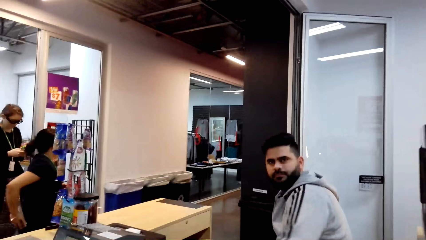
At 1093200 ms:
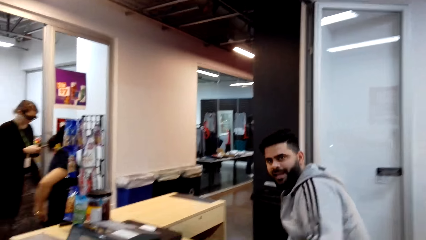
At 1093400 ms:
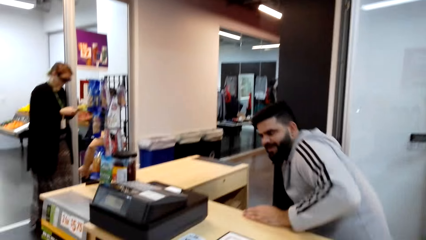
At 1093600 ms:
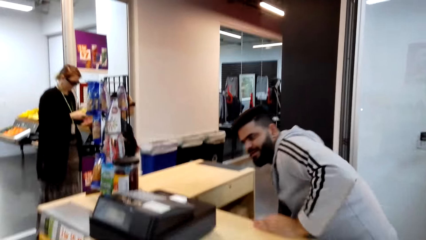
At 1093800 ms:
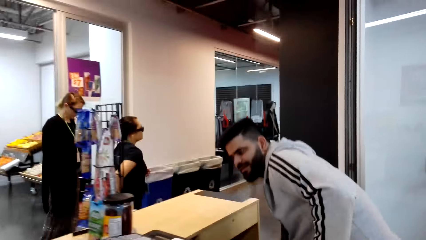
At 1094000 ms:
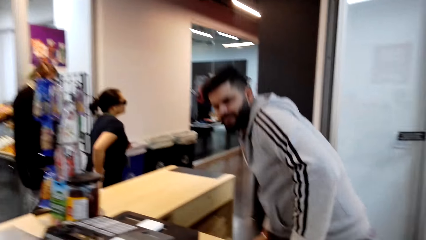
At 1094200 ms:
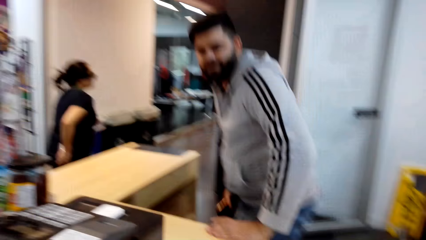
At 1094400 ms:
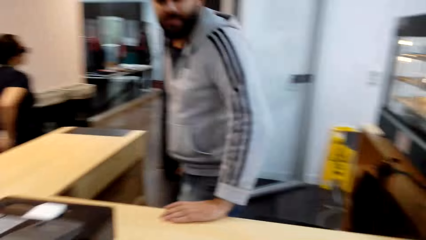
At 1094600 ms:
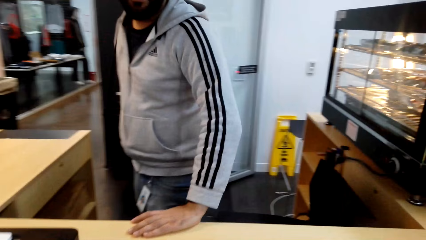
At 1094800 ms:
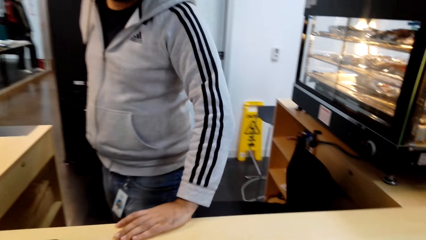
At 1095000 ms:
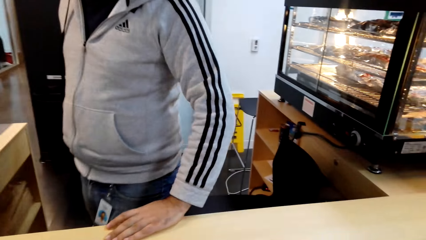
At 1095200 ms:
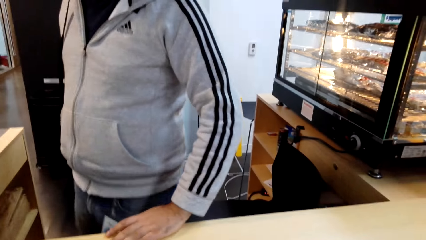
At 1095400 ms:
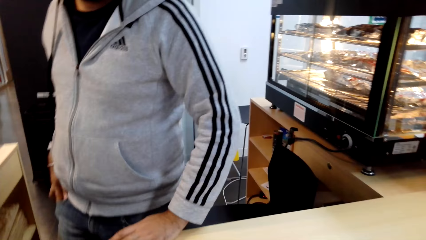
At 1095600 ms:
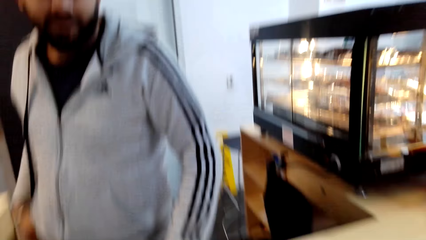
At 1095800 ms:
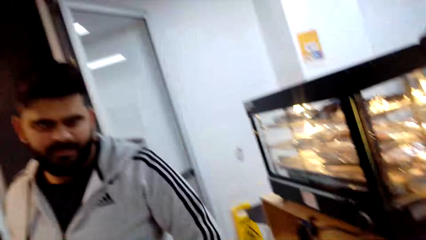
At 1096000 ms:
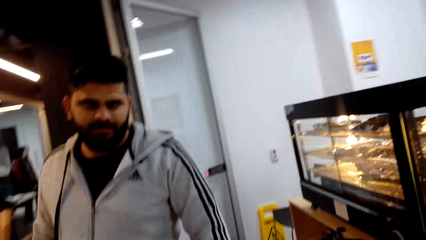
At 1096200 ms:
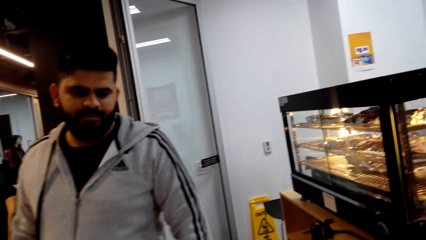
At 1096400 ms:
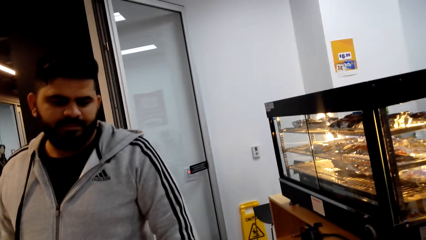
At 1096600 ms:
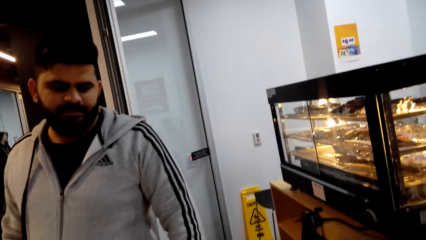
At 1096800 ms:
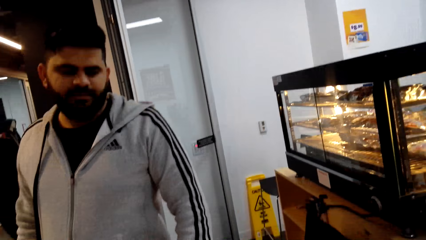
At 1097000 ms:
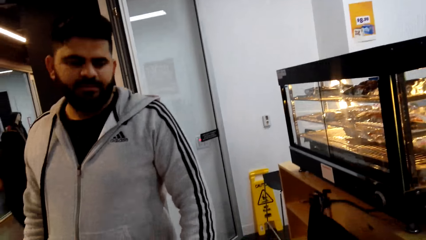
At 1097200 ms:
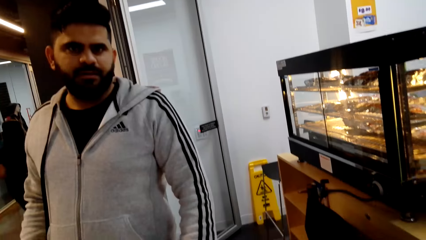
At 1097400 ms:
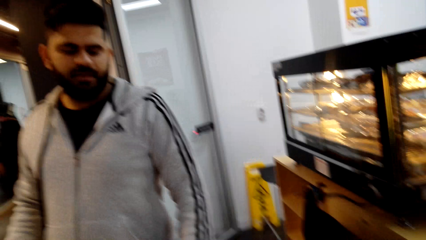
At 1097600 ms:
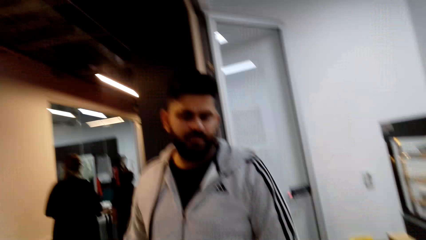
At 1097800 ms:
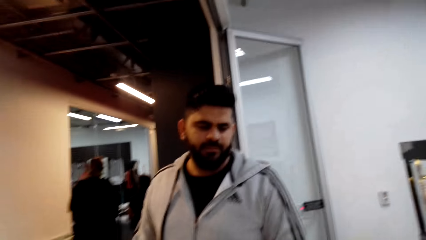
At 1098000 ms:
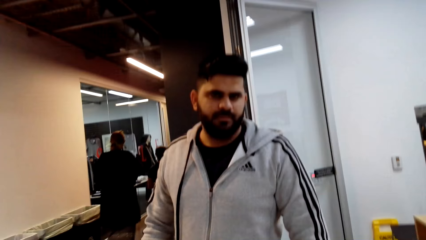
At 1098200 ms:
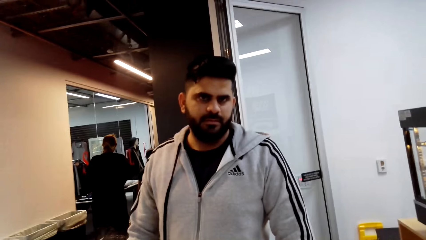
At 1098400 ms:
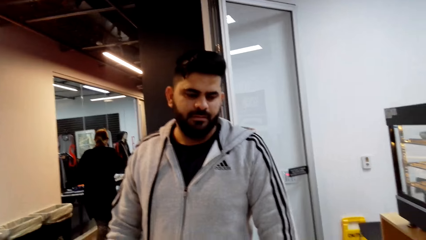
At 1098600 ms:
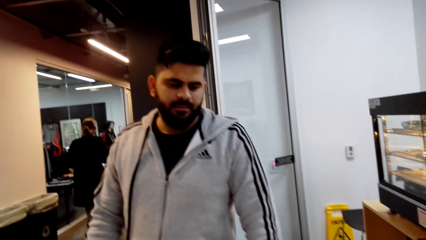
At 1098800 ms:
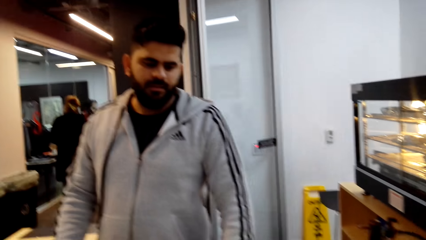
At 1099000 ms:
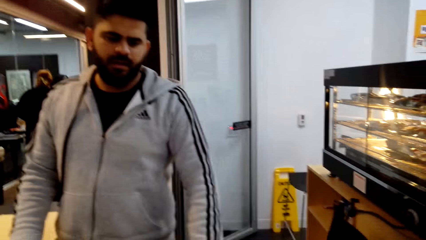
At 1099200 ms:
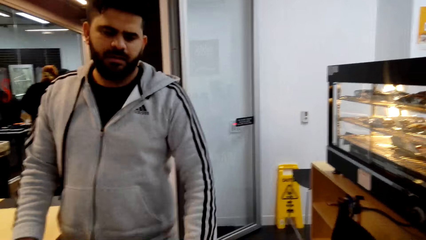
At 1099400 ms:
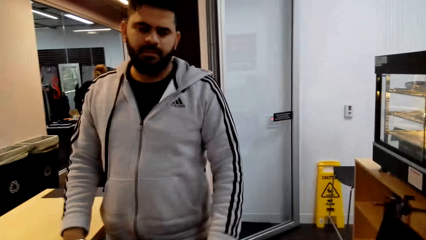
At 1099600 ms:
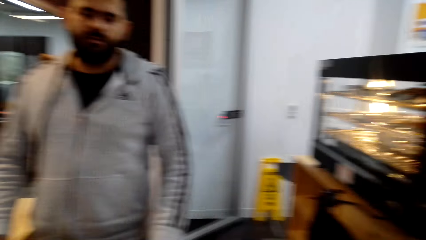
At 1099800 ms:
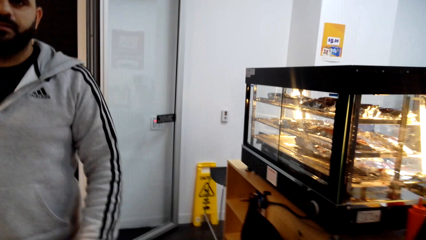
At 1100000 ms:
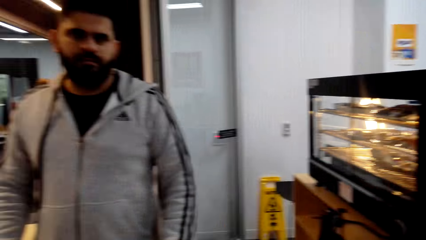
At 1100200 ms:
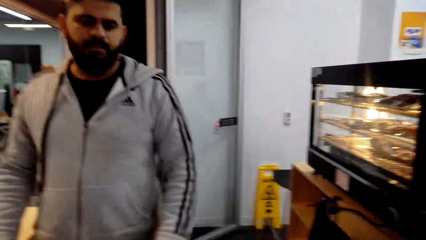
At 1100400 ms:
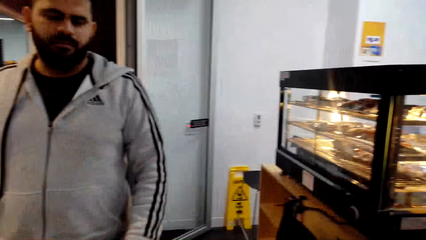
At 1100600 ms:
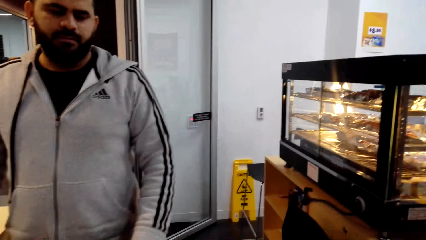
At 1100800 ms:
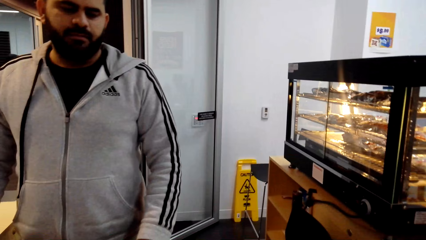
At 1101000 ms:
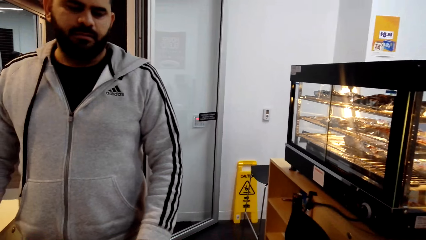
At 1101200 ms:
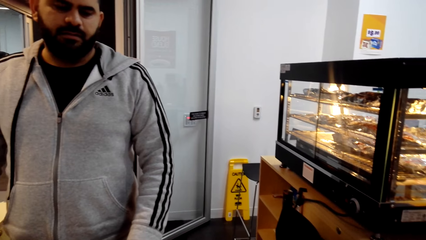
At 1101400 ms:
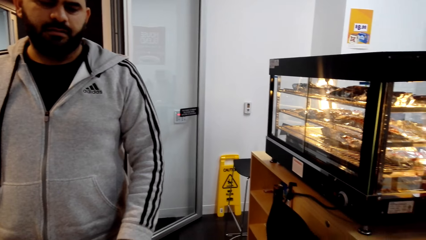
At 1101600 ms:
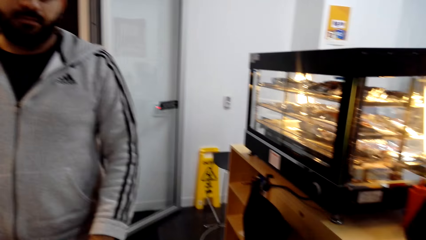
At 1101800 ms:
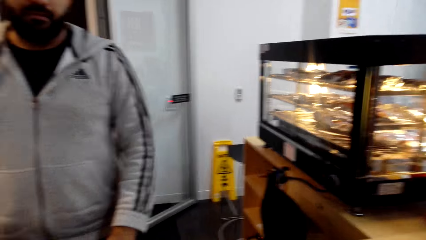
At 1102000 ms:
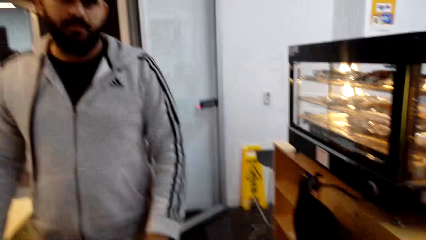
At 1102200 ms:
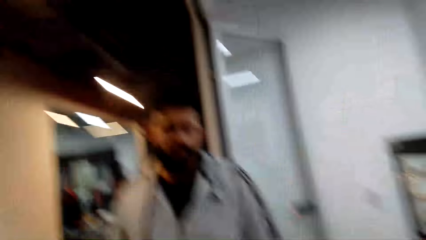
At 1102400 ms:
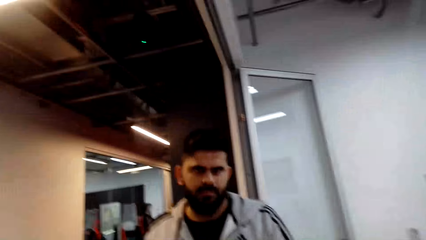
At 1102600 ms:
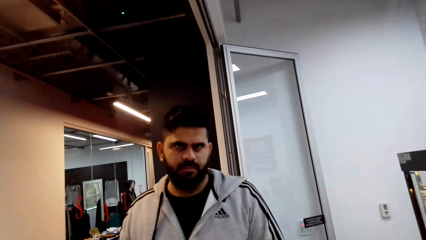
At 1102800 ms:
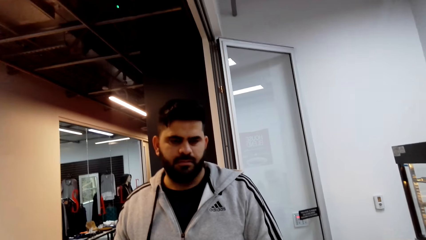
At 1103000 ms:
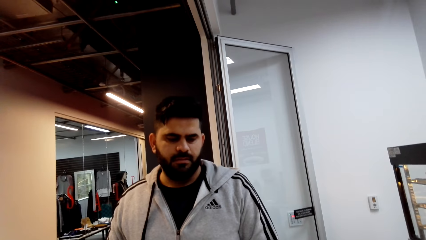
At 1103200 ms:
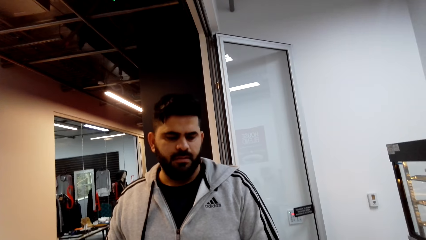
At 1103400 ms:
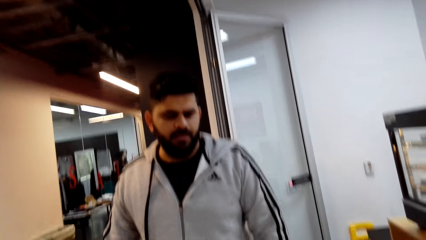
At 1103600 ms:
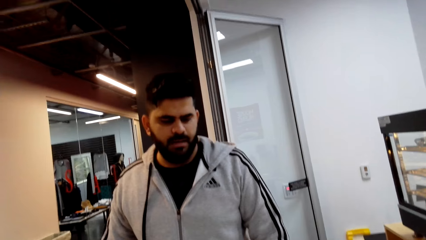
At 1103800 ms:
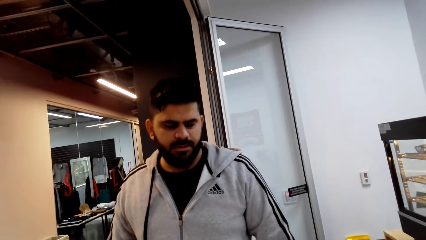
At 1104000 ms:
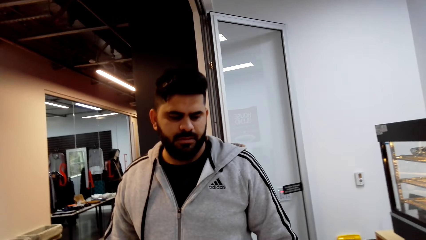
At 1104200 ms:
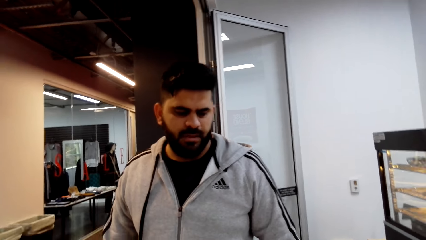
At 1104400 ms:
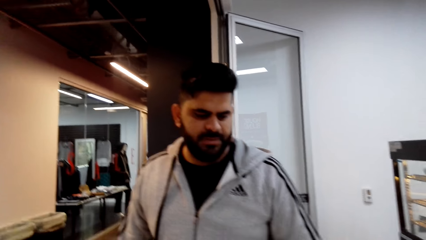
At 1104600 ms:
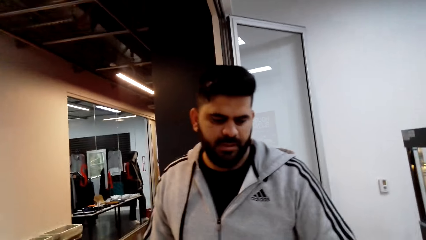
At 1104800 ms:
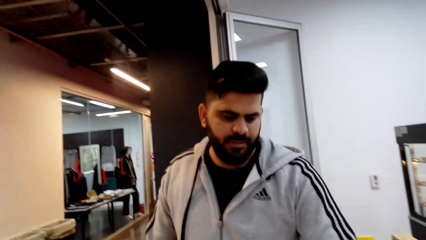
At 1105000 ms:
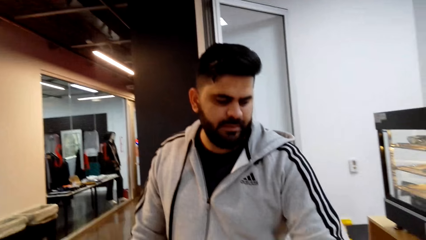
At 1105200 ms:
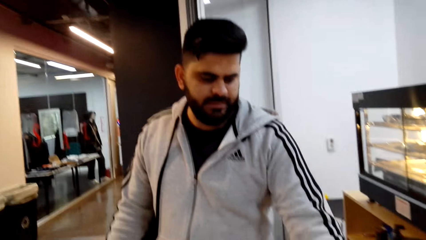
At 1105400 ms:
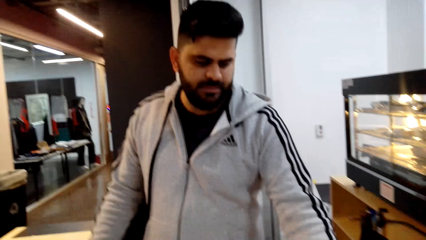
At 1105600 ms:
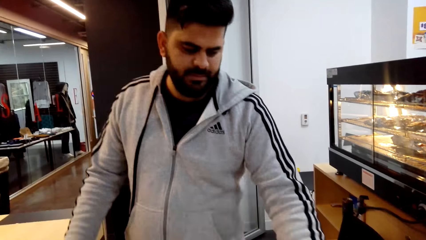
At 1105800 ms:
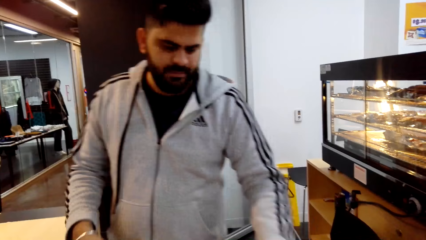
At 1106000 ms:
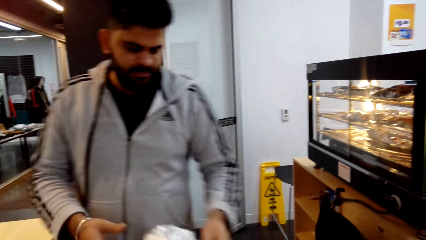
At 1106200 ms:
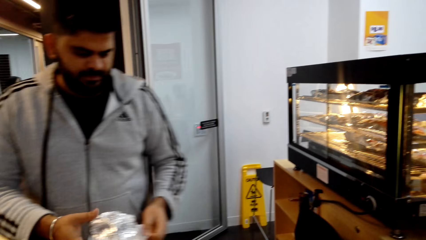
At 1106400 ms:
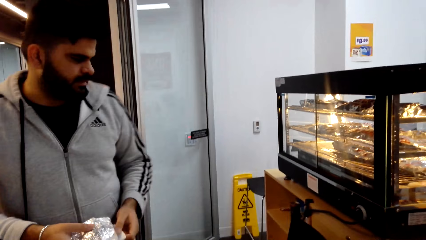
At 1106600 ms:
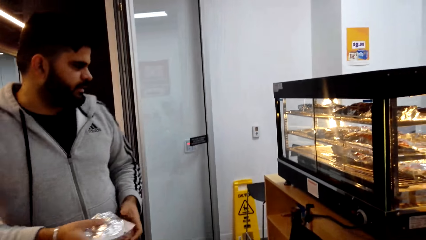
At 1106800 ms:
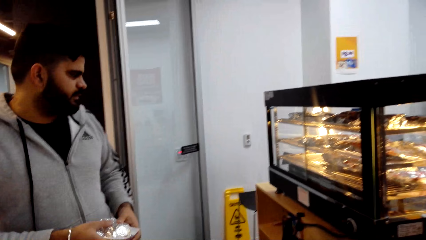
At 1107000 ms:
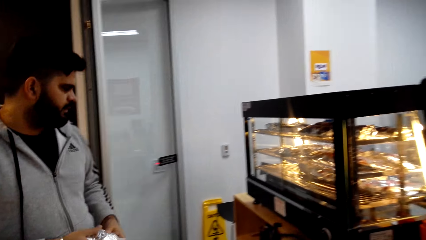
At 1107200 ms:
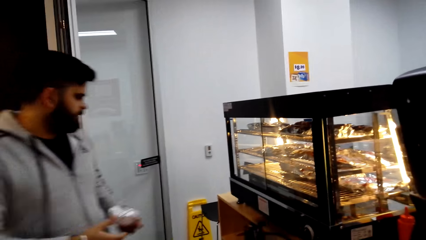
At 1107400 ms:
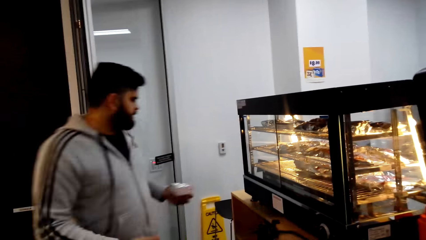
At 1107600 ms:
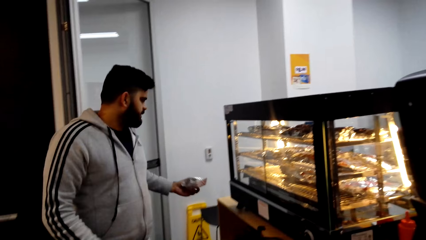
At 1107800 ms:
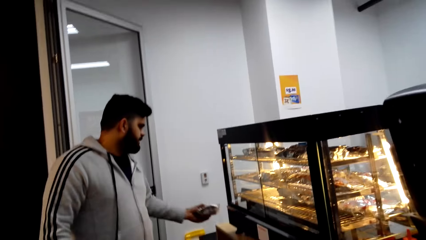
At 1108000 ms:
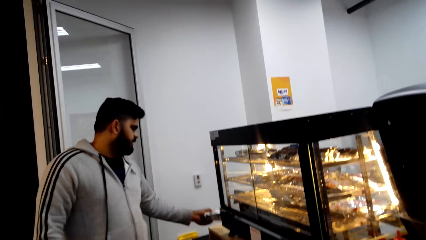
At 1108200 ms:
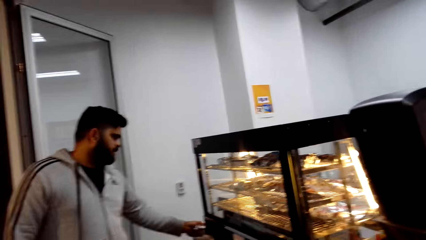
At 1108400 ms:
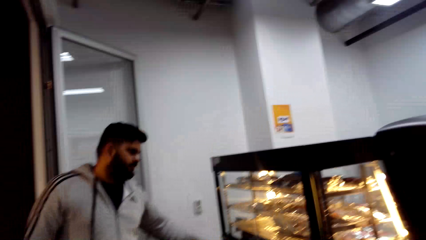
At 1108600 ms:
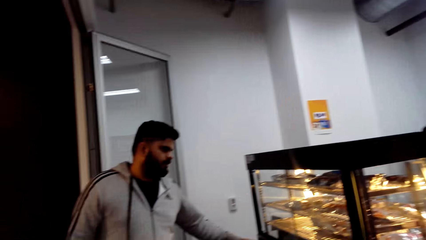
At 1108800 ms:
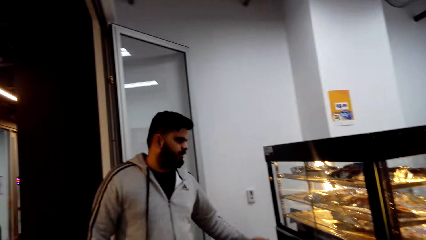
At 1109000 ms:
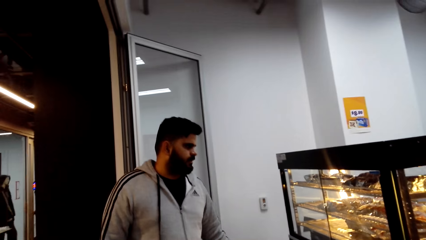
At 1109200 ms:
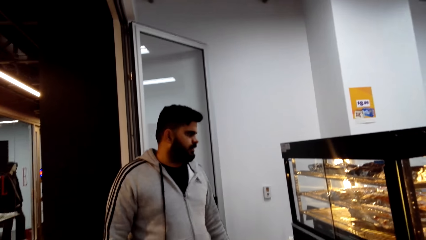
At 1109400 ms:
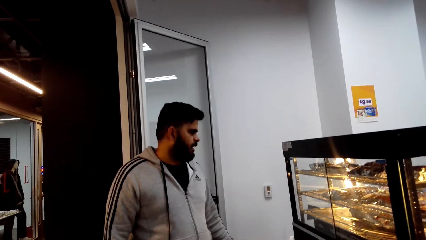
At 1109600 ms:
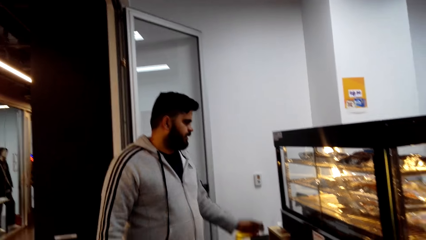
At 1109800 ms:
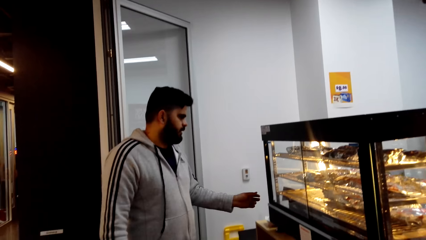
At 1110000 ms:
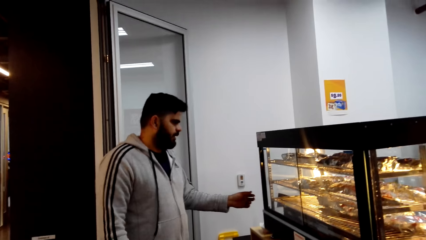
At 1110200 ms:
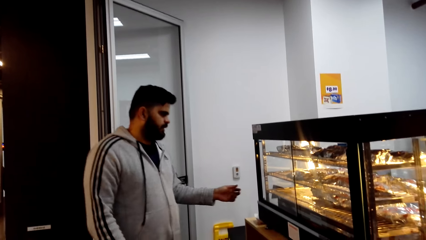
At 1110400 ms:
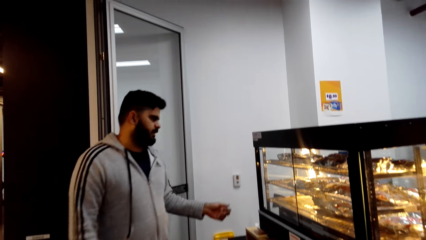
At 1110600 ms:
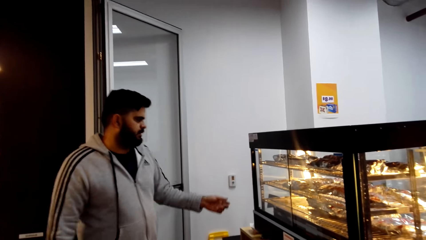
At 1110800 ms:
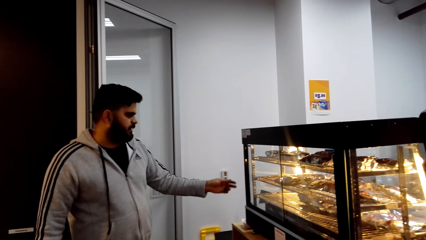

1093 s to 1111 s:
The camera wearer dialogues with a man. The man talks to the camera wearer. The man takes something from the camera wearer. The man picks up the food and holds something in his hands. The camera wearer puts the food on the counter top. The man puts something on the counter.
